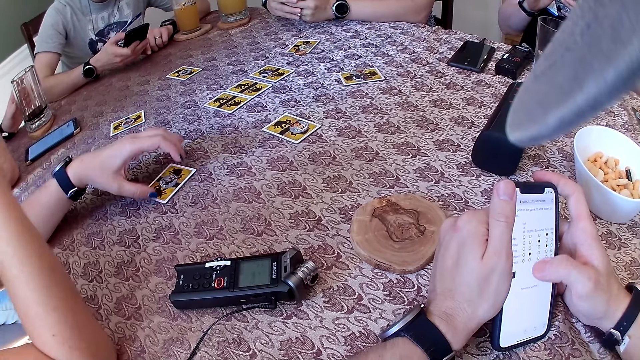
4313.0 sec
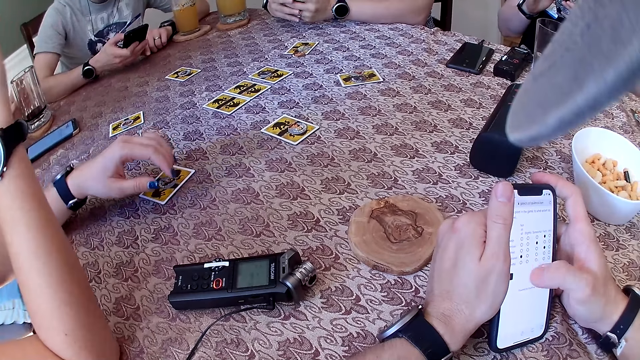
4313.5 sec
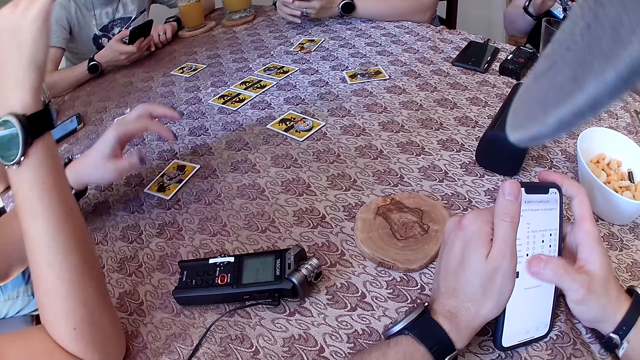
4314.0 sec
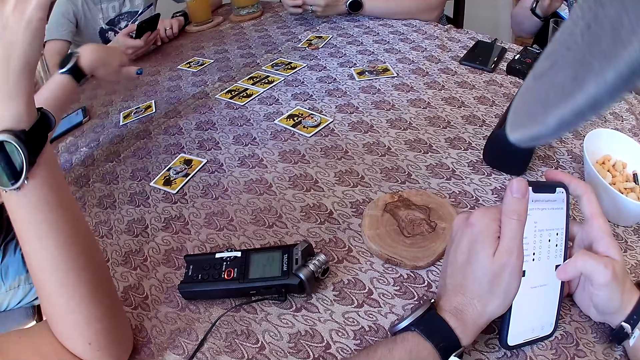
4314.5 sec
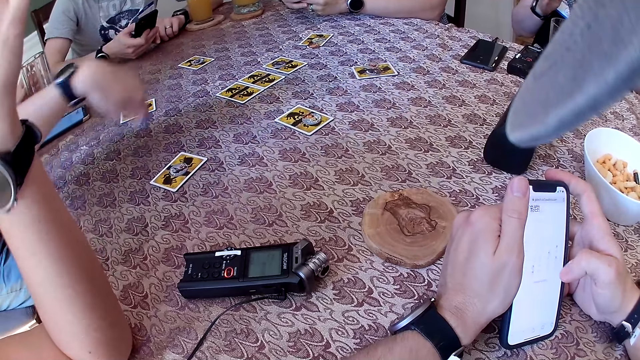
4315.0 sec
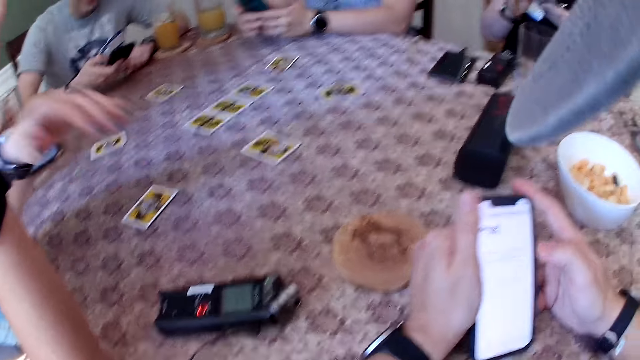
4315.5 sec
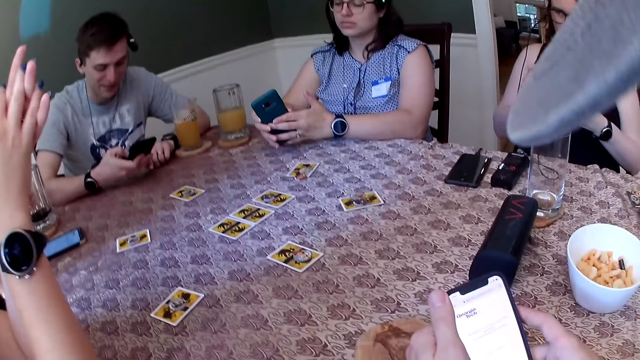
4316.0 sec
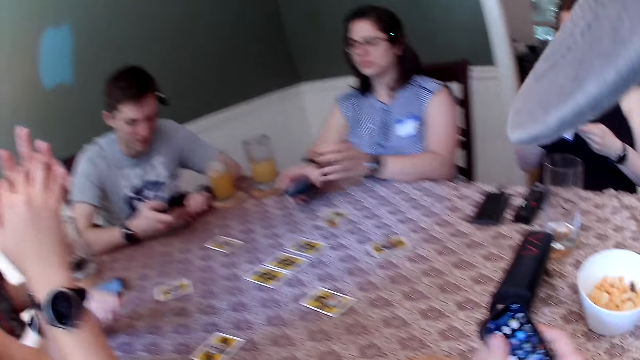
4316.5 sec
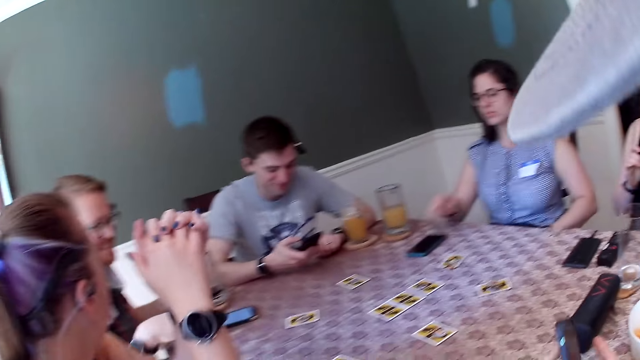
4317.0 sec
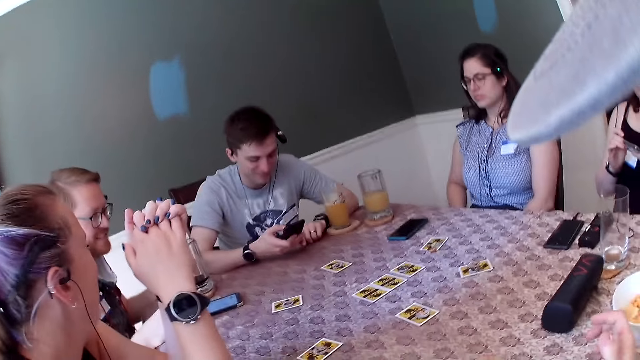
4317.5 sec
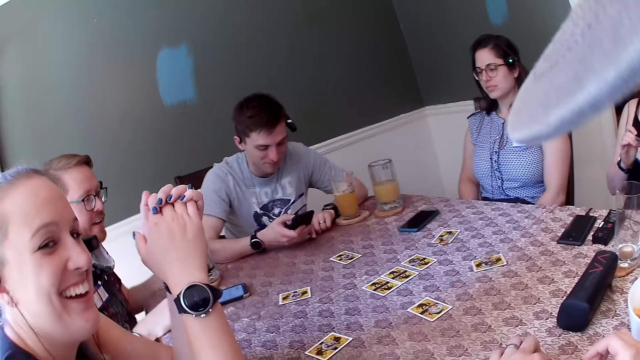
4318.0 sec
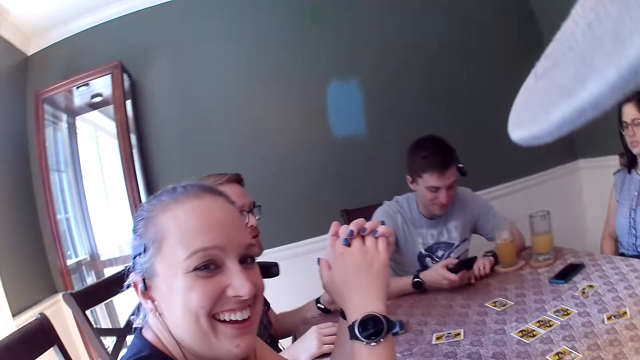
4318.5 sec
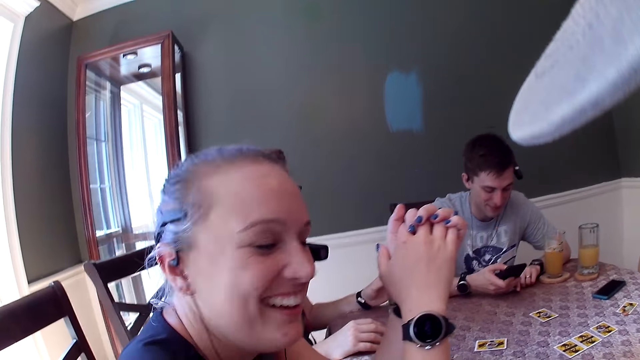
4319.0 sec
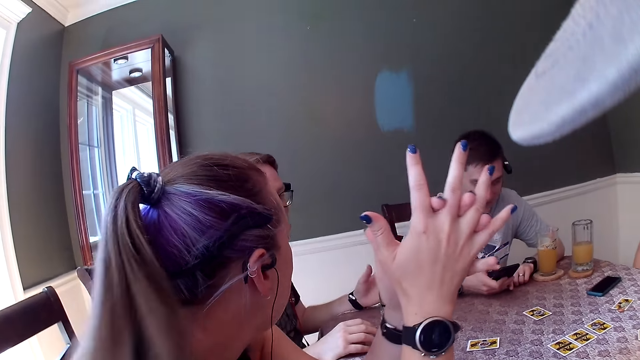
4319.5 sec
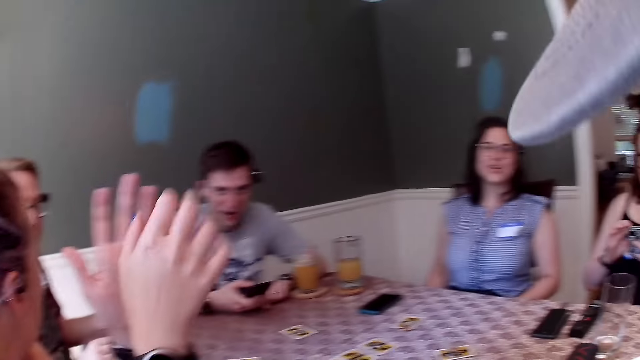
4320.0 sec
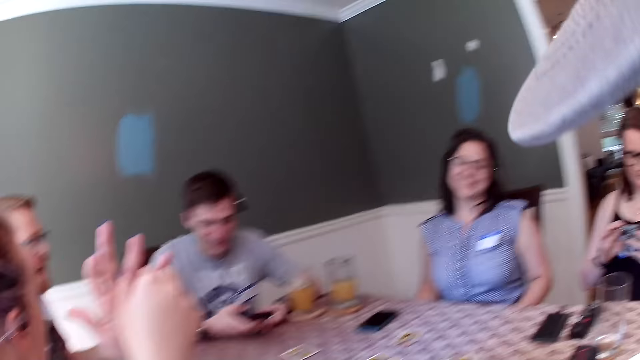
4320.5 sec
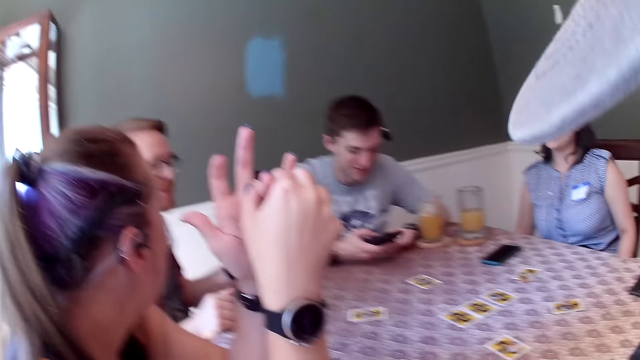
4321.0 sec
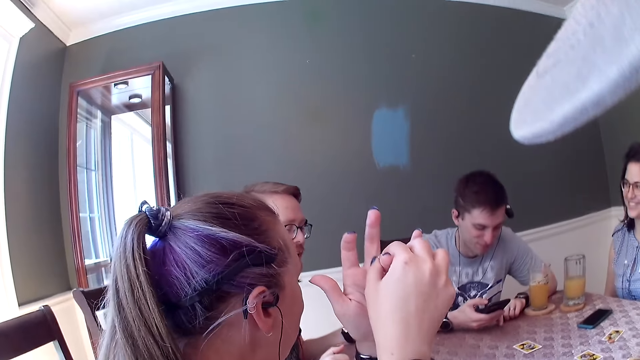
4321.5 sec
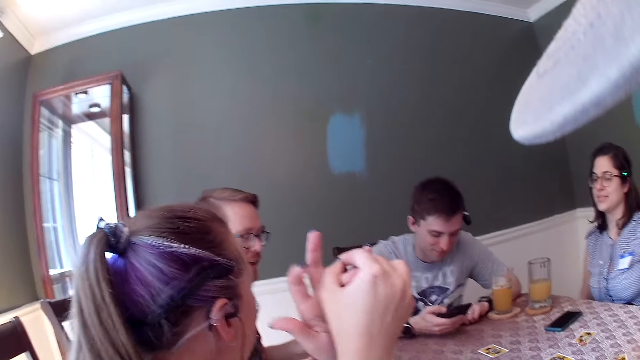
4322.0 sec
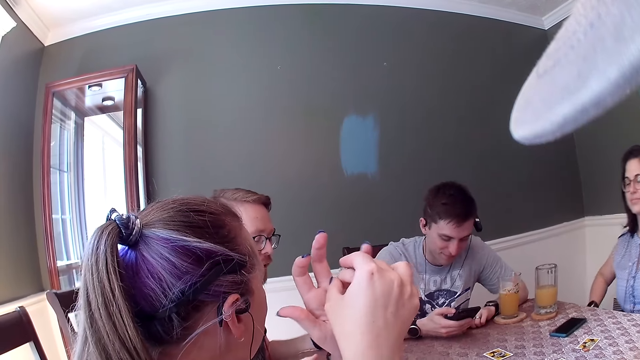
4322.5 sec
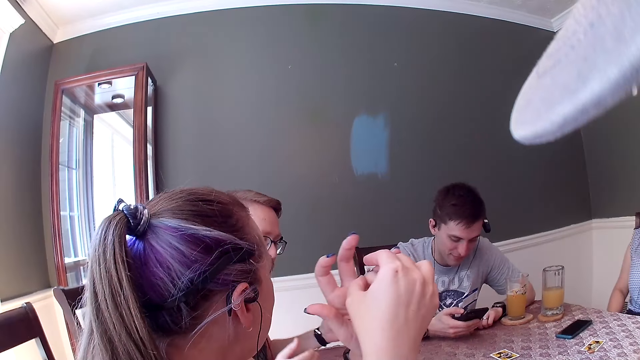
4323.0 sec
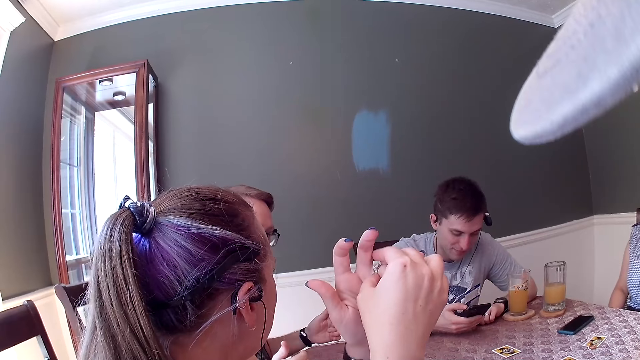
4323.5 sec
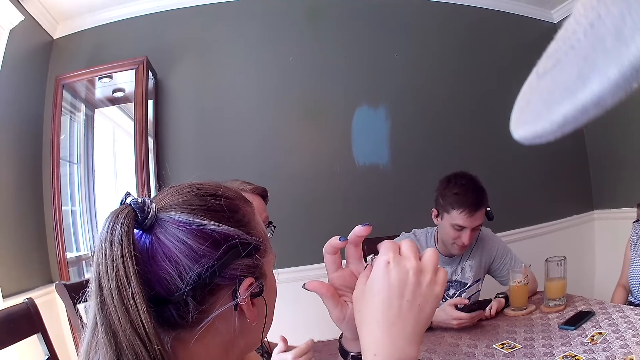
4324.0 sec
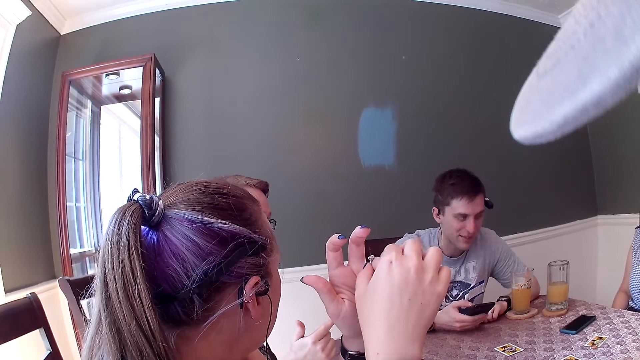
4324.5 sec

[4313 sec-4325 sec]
The woman drops the phone on the table with her right hand. The camera wearer looks around.

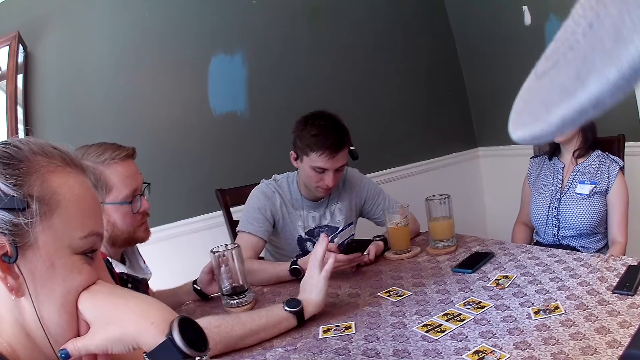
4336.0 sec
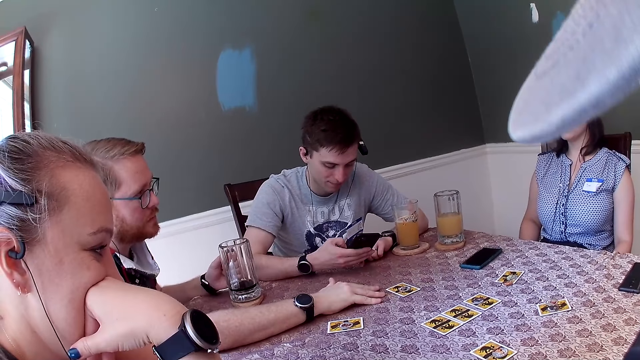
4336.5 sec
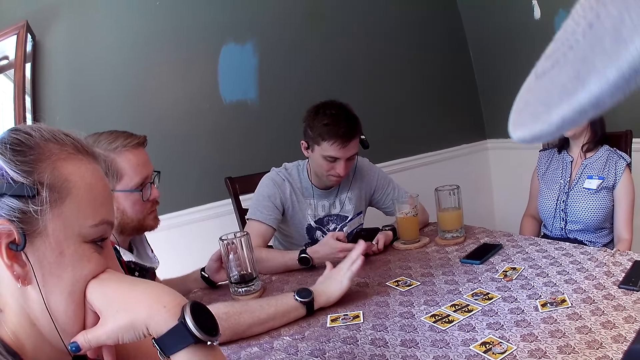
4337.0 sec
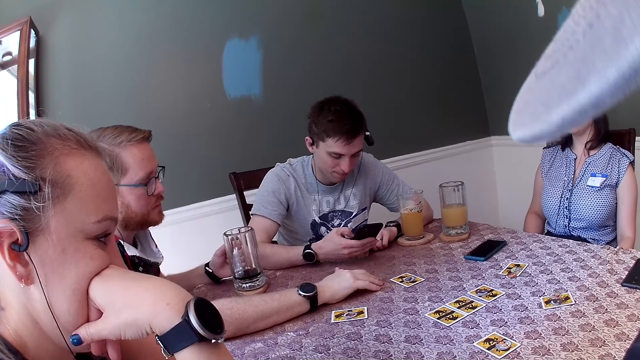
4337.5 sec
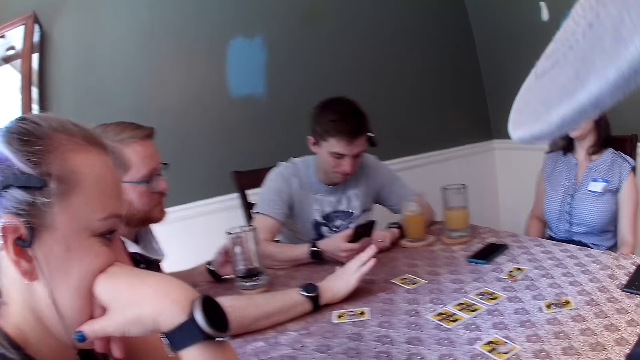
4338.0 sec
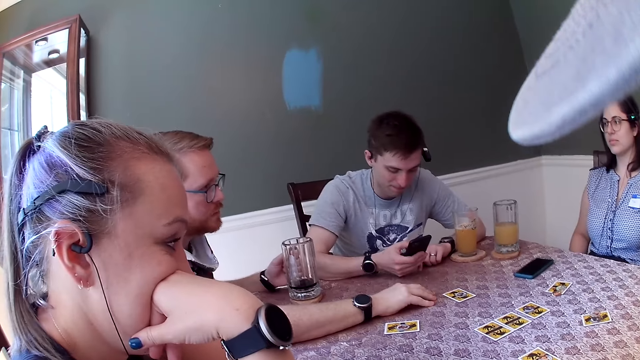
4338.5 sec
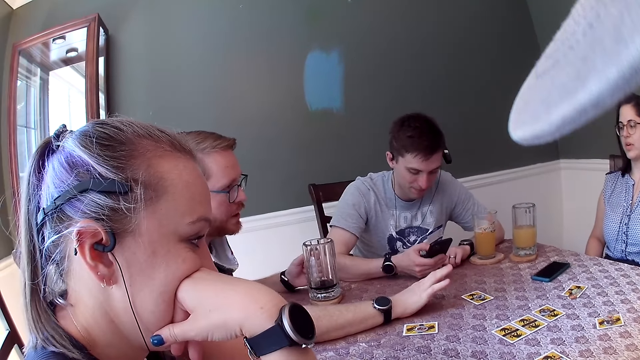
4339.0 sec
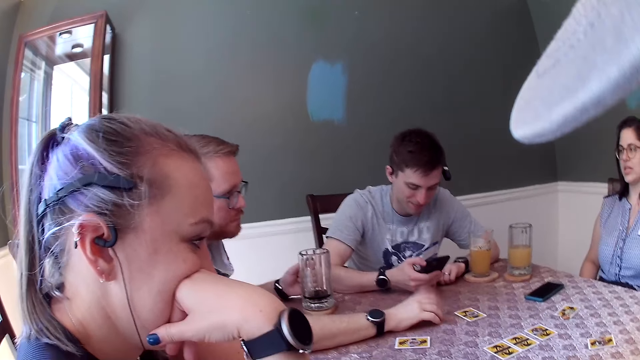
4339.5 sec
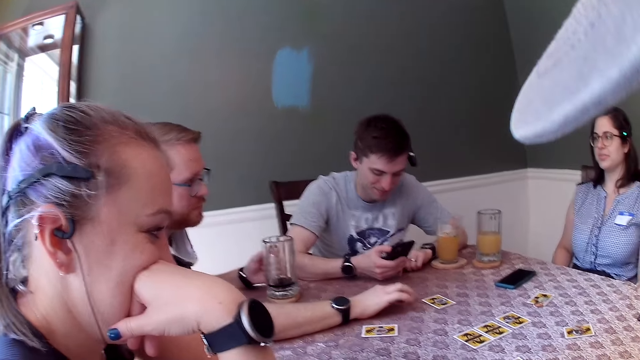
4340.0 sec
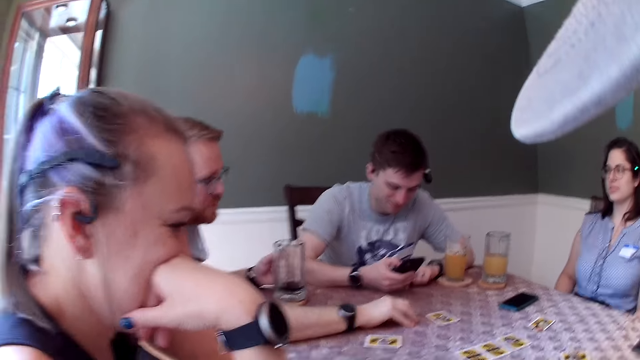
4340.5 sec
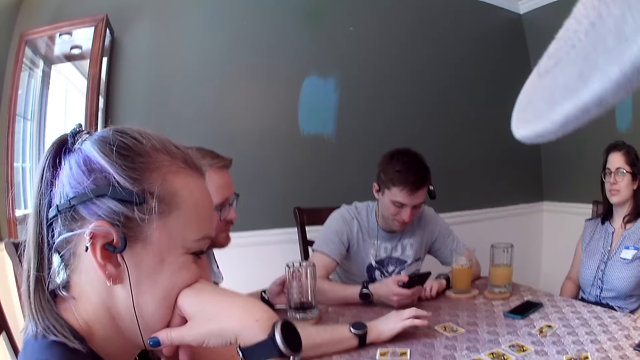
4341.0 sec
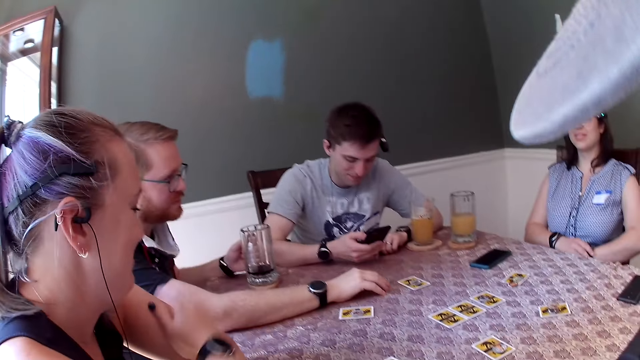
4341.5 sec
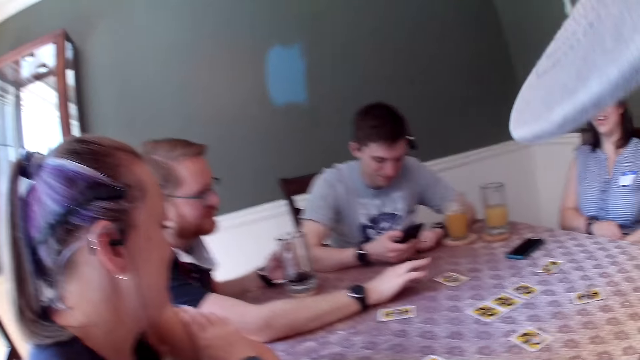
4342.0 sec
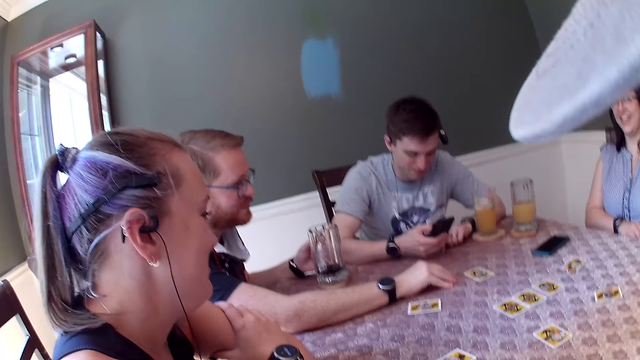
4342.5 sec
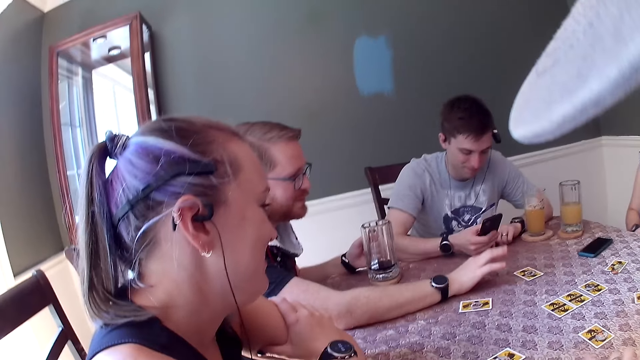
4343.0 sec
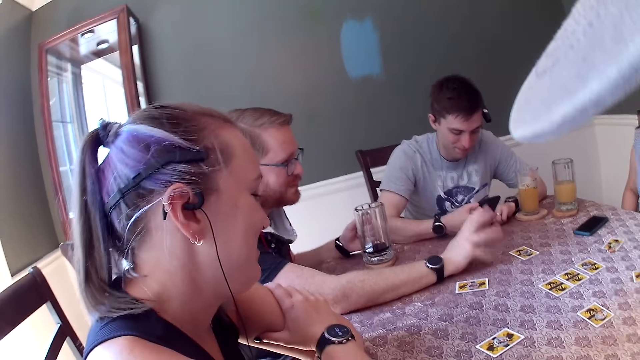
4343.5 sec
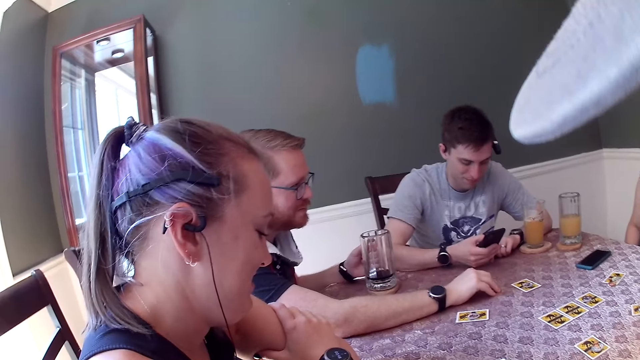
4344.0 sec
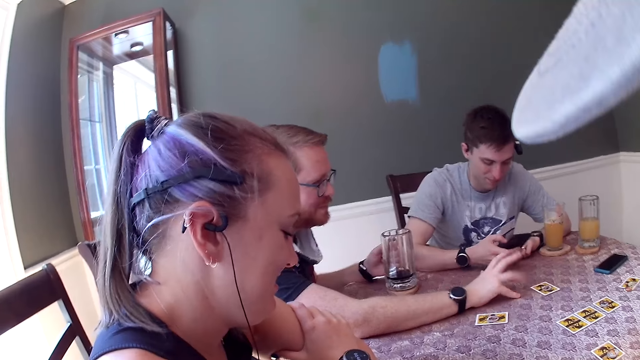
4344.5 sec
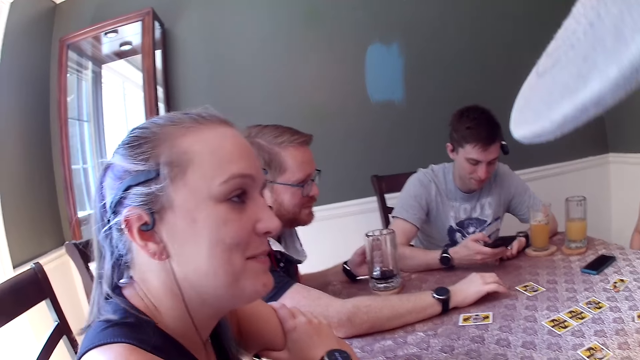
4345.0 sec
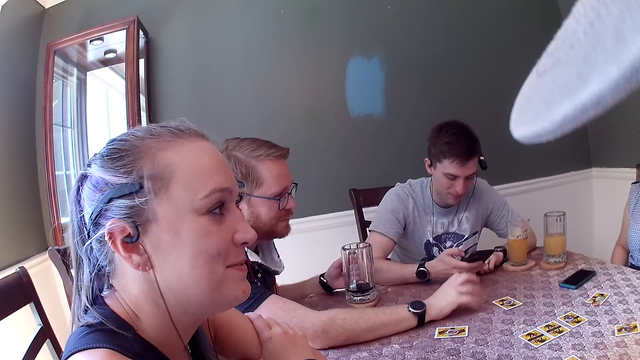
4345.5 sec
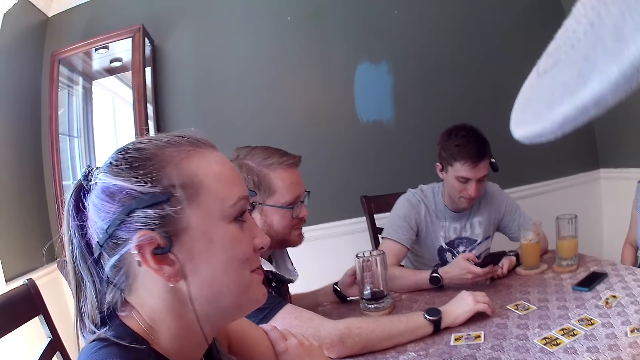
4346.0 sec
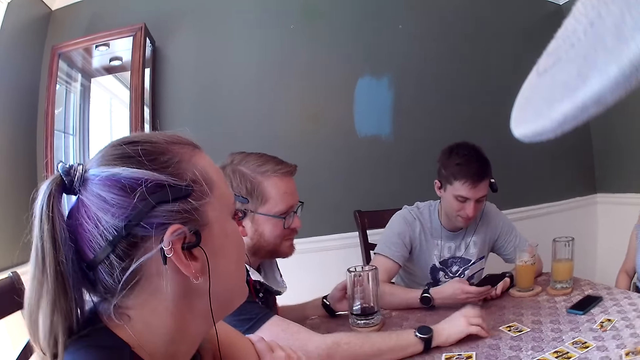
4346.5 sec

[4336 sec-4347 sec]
The man taps the table with his right hand. The camera wearer talks to people at the table.
